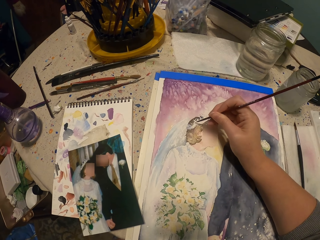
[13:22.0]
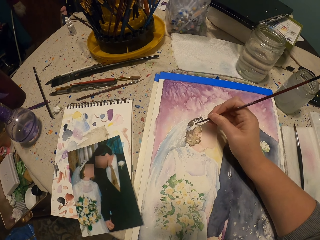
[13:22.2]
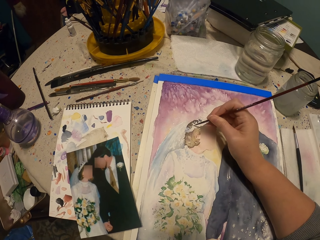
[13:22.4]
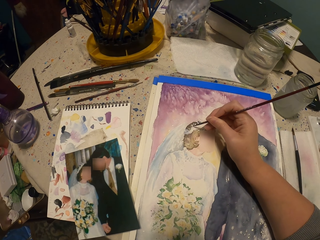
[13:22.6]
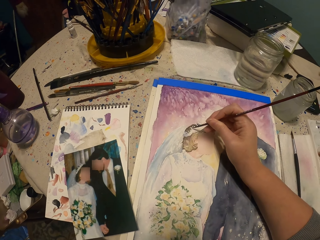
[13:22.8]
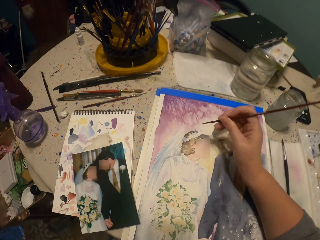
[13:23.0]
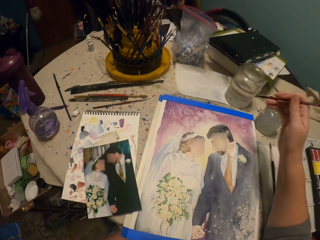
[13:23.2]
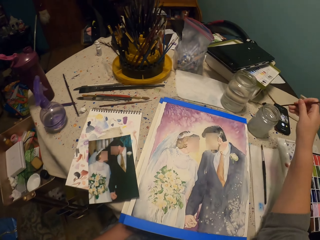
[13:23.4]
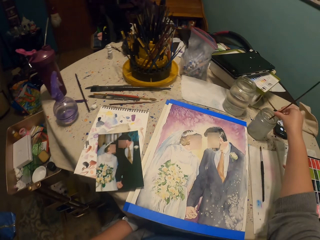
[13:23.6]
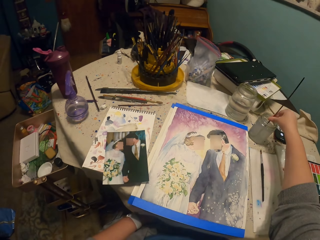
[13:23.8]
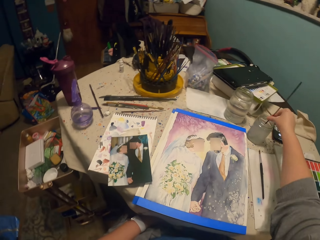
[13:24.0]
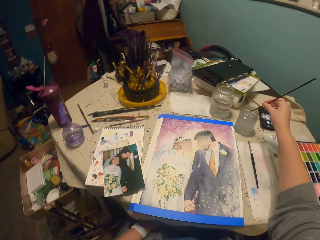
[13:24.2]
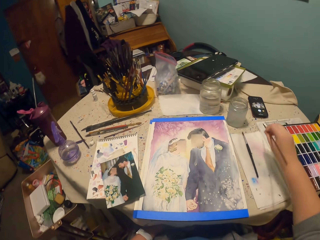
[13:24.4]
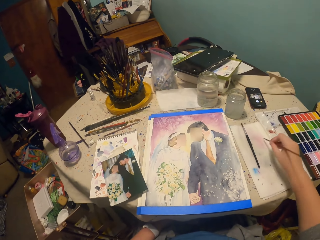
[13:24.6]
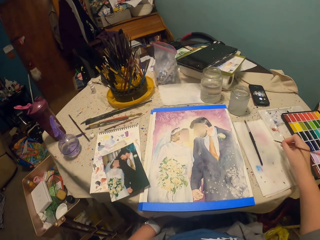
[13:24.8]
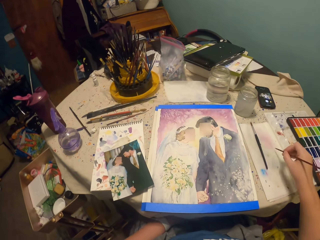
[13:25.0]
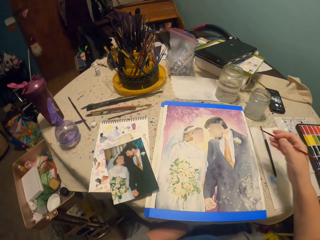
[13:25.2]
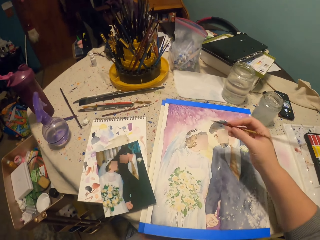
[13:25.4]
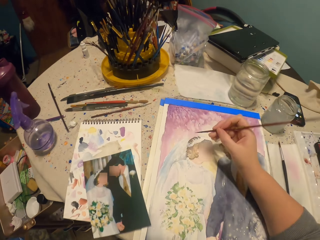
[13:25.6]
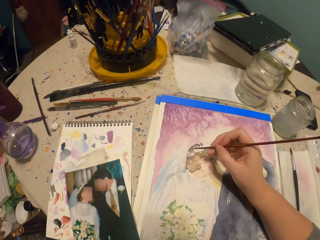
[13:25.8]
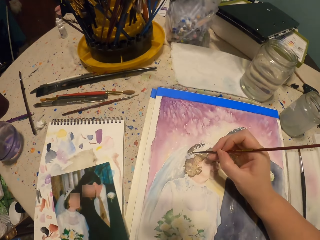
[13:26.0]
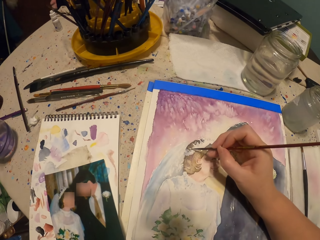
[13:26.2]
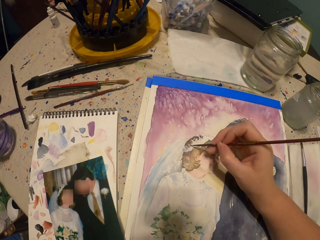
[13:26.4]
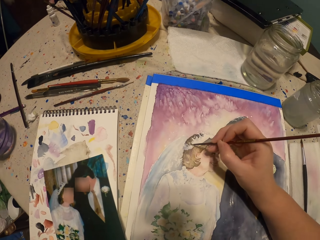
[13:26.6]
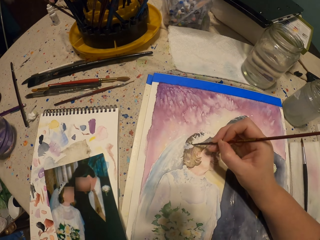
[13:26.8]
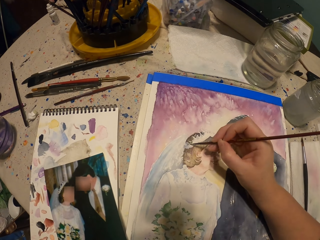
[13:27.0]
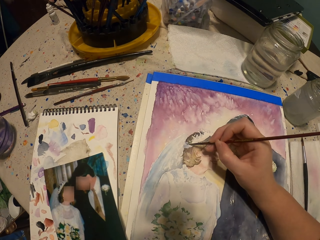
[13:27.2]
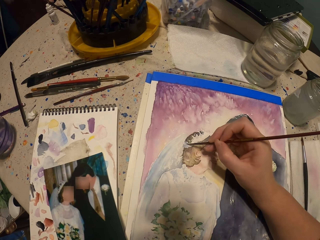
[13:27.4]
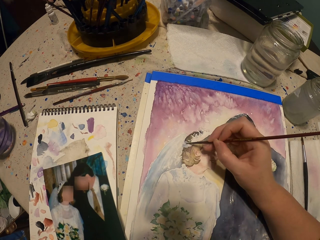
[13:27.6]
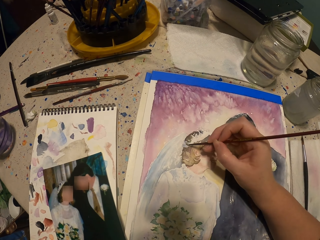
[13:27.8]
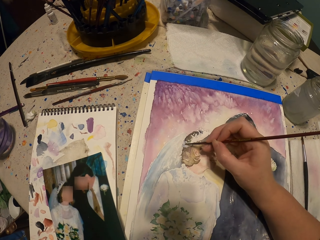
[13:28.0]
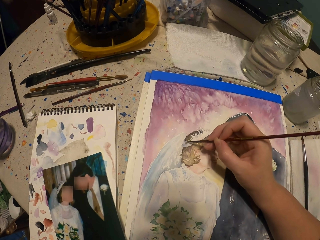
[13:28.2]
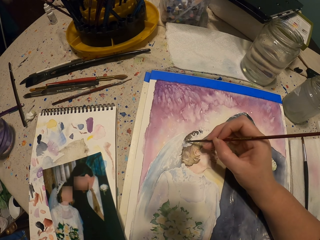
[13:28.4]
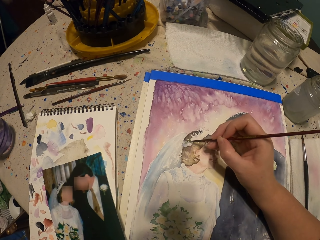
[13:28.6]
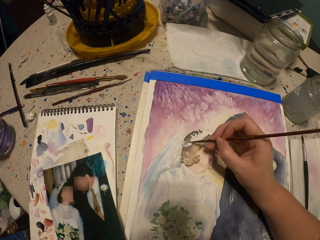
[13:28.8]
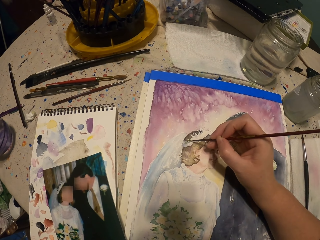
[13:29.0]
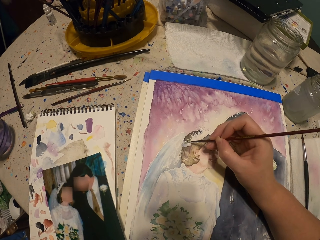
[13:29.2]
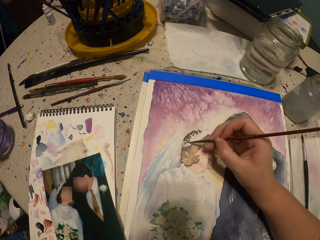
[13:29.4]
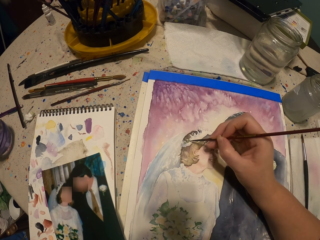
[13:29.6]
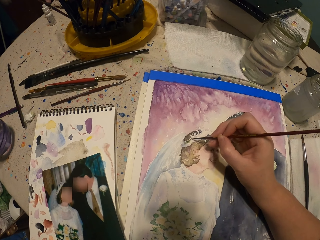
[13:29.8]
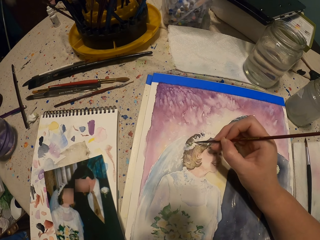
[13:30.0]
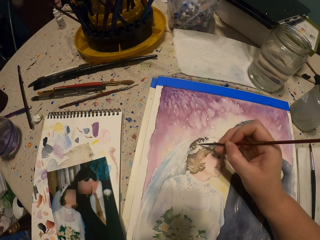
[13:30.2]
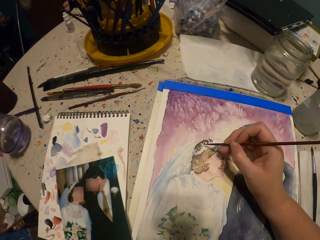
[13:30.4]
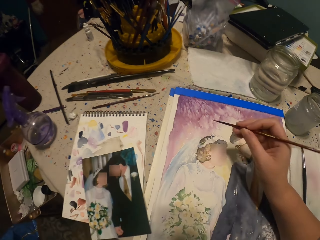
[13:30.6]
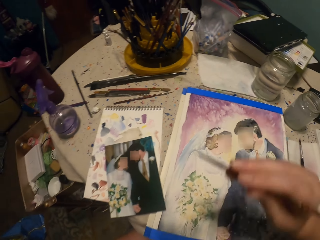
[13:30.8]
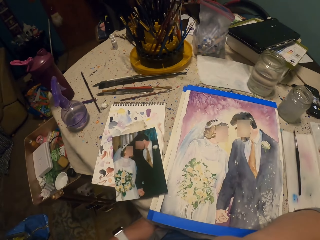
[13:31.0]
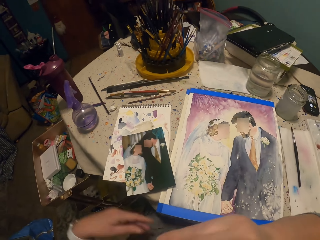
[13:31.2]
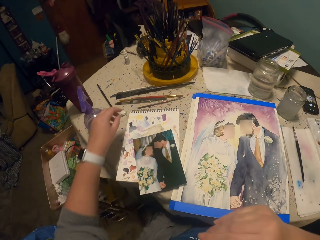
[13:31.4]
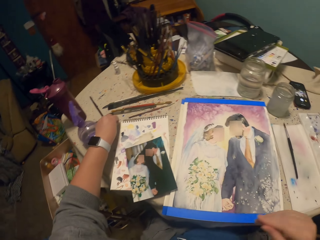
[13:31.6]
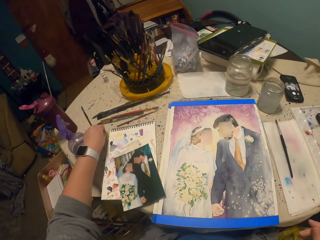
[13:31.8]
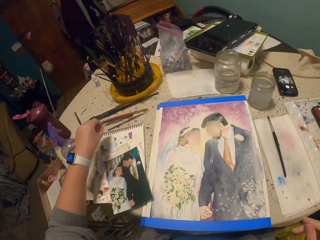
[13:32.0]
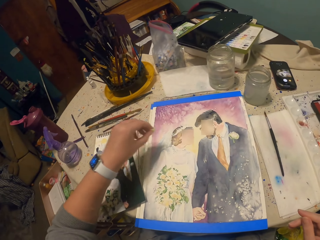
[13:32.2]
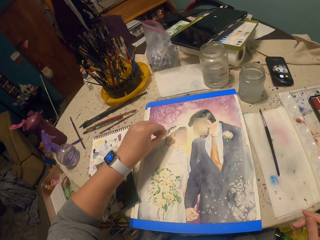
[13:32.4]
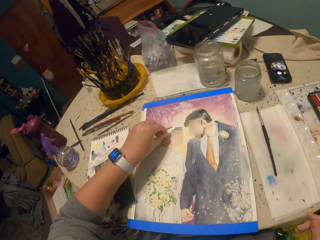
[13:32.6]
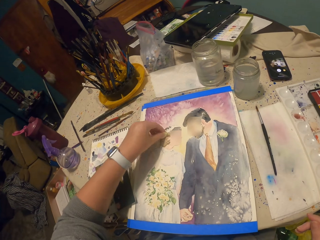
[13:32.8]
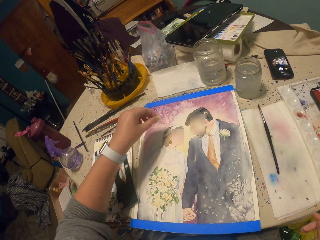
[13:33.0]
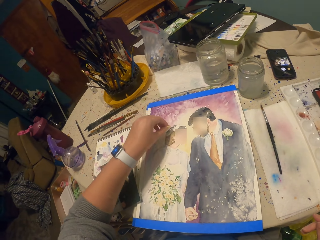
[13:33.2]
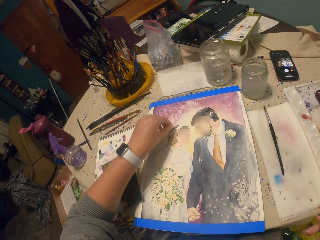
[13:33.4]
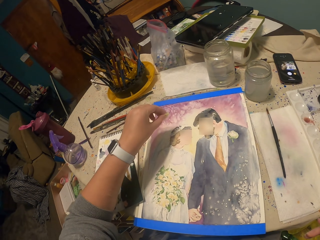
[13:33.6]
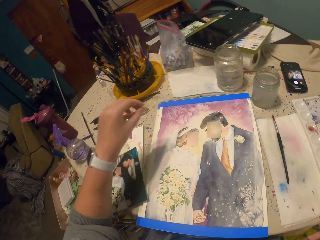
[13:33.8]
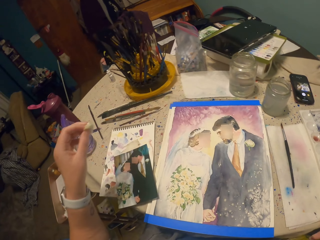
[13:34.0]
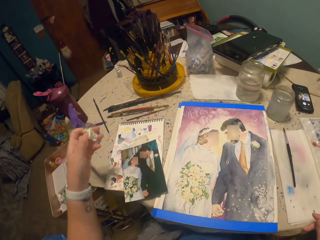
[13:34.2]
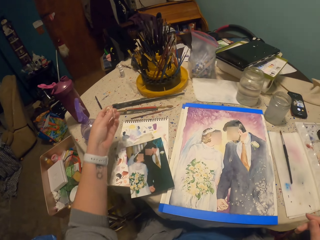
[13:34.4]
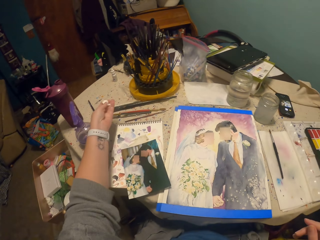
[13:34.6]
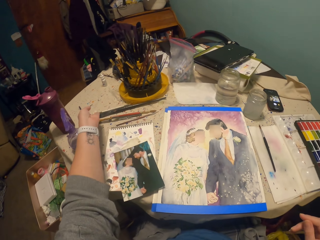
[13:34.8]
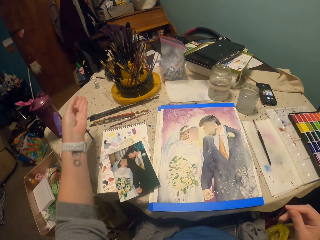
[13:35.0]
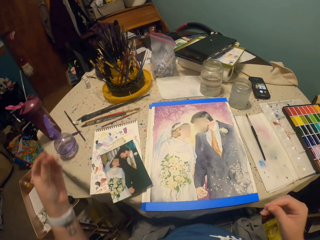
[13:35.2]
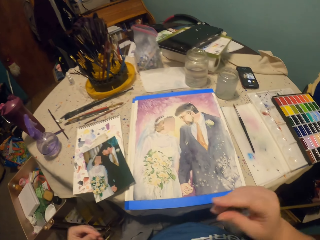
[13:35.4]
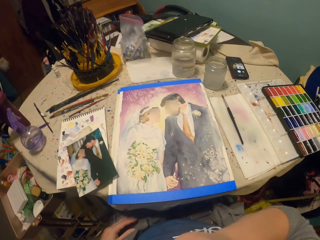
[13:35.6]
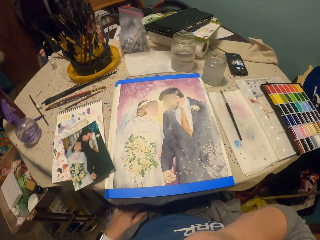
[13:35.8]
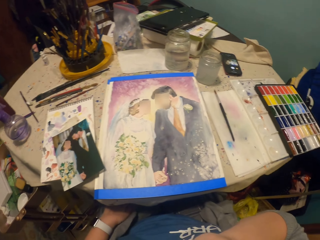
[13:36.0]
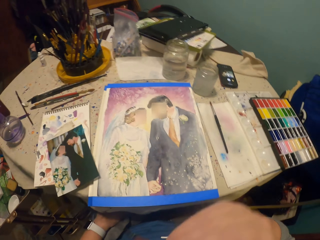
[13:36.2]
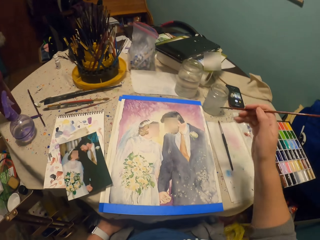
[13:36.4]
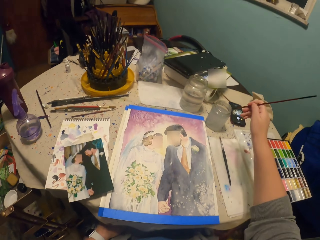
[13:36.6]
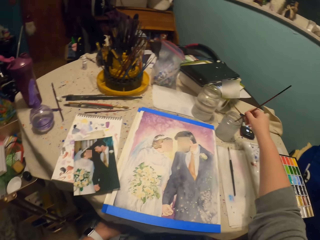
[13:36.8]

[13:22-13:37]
The camera wearer dips the painting brush or pen brush into the water. They wipe the pen brush on the paper. They hold the painting brush. They paint a picture with the pen brush. They take a small piece of paper from the table. They wipe the picture with the paper. They put the tissue paper aside.

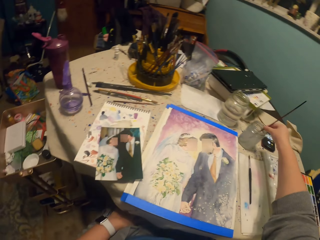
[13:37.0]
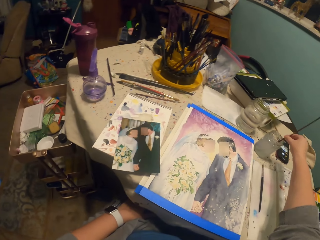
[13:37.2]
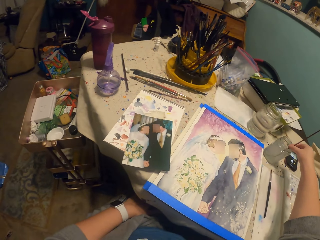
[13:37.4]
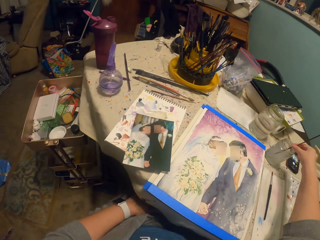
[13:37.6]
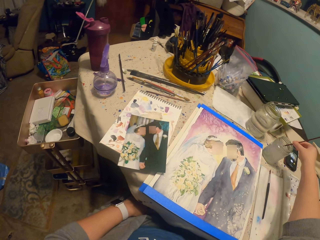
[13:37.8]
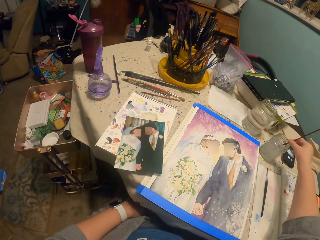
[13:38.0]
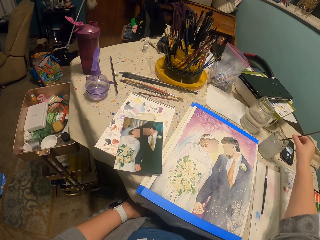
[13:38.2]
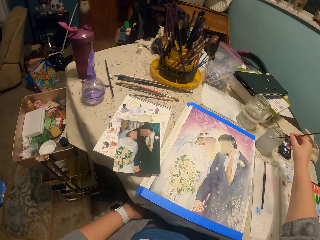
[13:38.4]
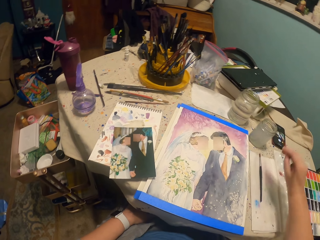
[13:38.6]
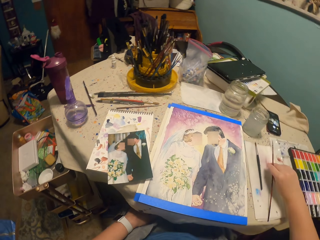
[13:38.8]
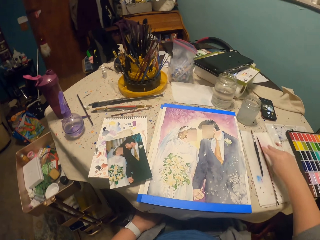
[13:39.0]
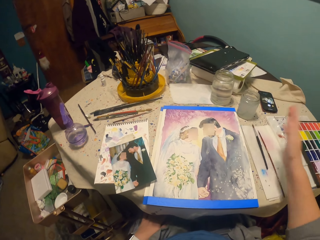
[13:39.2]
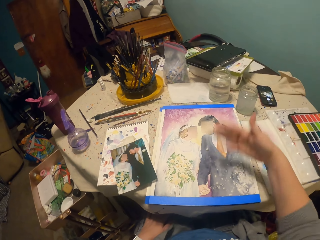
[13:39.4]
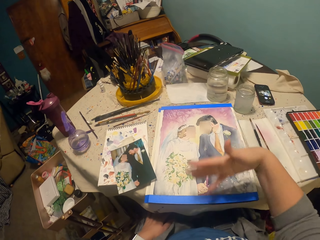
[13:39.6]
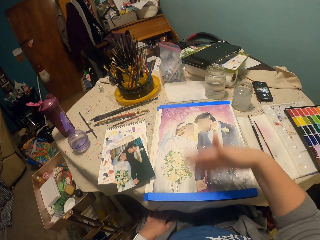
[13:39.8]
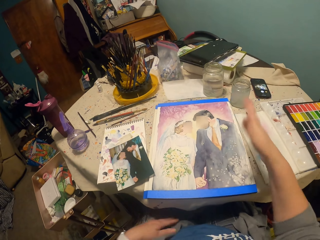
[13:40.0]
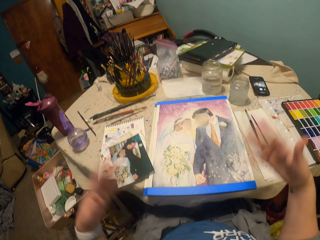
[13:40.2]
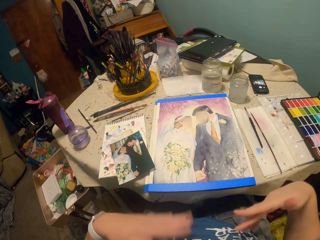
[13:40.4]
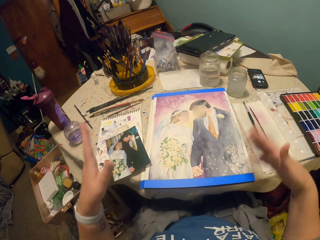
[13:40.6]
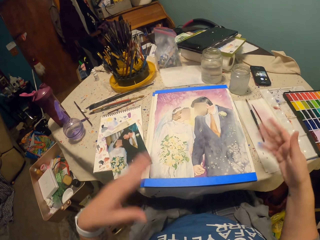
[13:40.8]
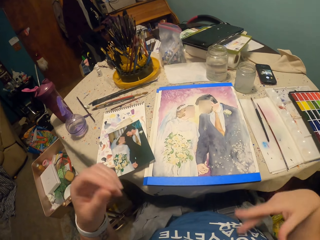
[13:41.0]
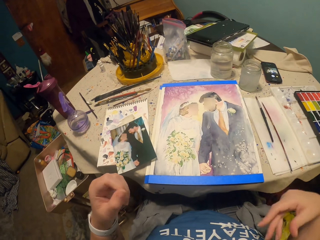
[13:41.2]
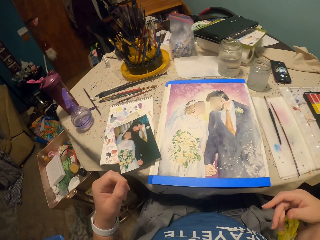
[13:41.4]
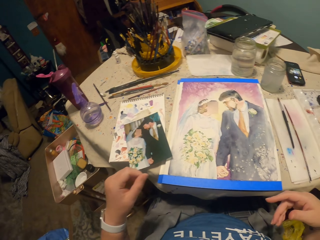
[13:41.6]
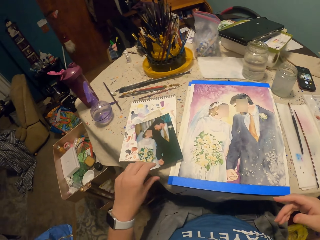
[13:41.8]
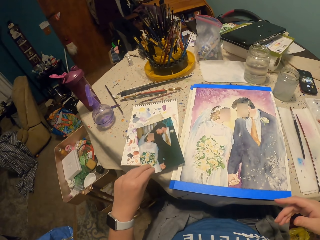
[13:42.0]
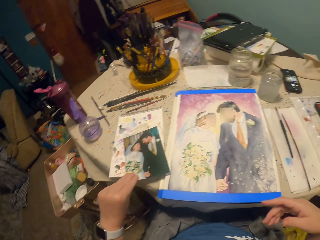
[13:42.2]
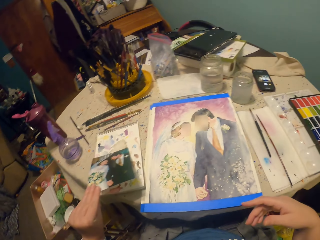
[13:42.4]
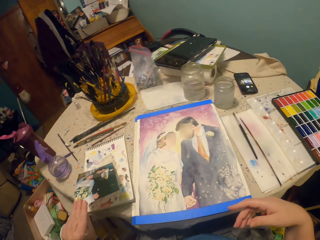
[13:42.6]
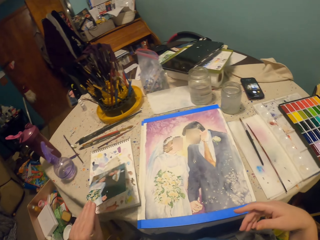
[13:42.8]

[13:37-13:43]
The camera wearer dips the painting brush or pen brush into the water. They stir the pen brush in the container. They put the pen brush on the table. They move their hands. They blow the picture with their hands.
